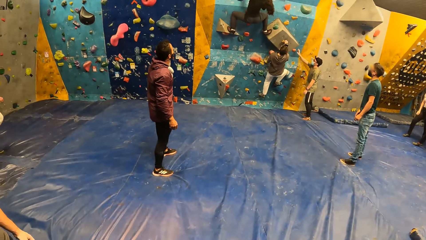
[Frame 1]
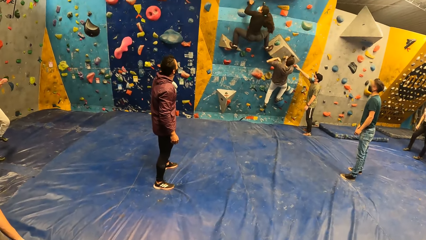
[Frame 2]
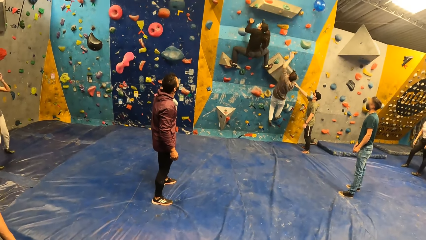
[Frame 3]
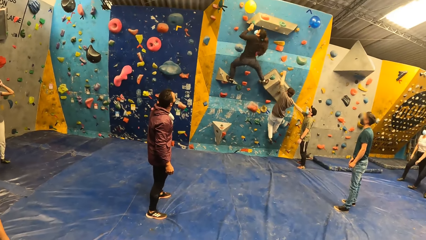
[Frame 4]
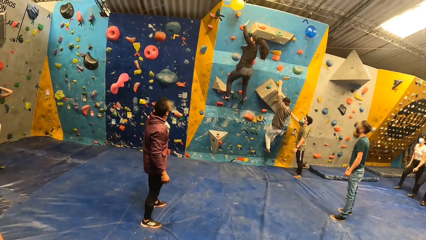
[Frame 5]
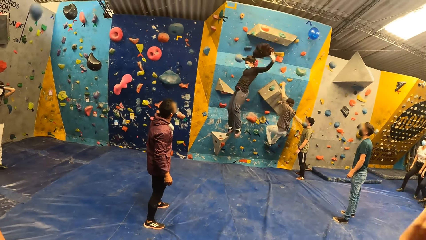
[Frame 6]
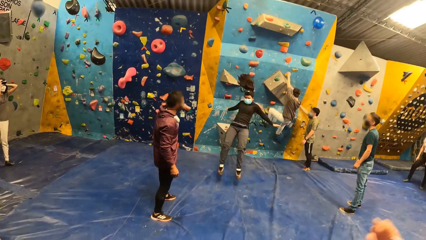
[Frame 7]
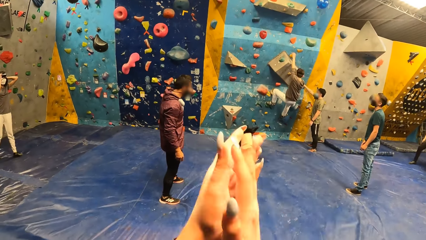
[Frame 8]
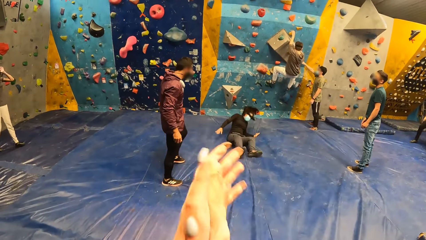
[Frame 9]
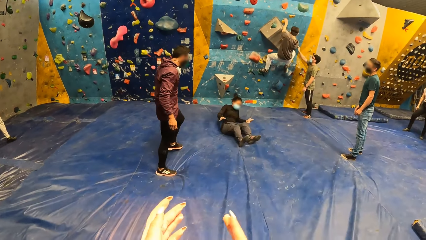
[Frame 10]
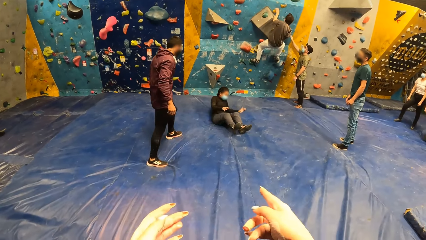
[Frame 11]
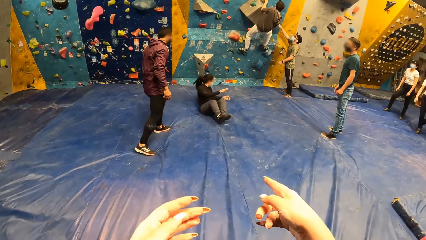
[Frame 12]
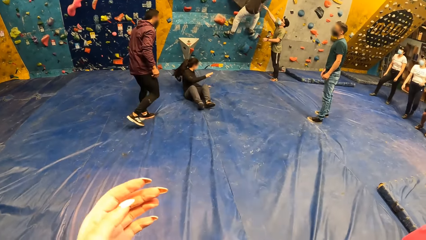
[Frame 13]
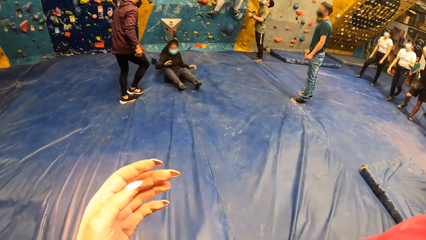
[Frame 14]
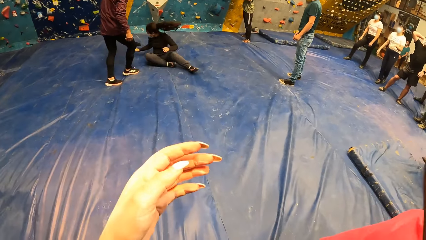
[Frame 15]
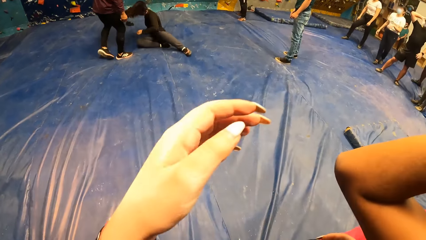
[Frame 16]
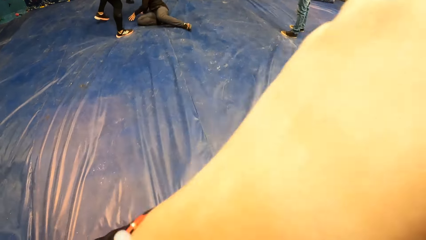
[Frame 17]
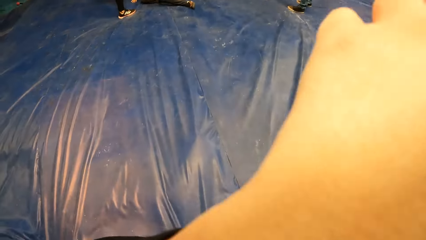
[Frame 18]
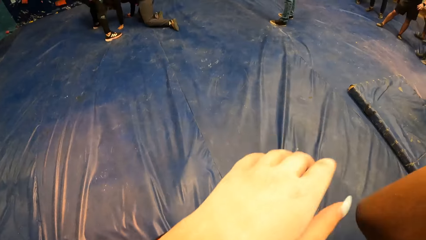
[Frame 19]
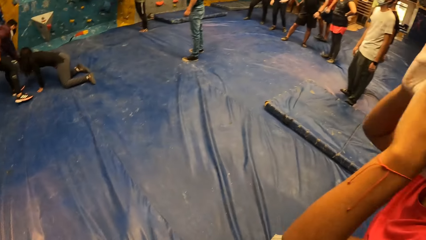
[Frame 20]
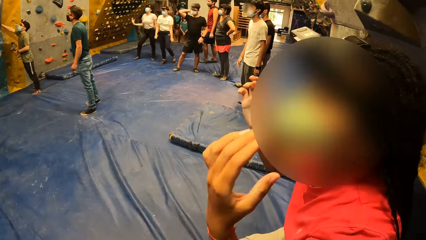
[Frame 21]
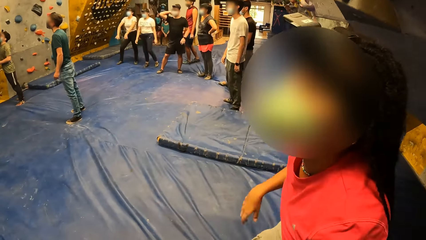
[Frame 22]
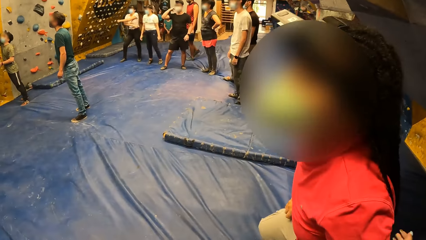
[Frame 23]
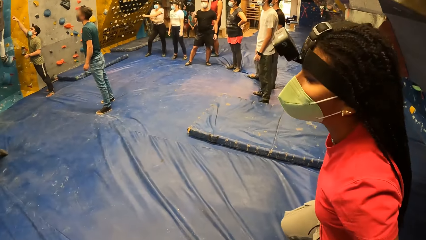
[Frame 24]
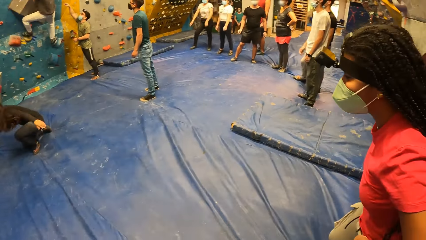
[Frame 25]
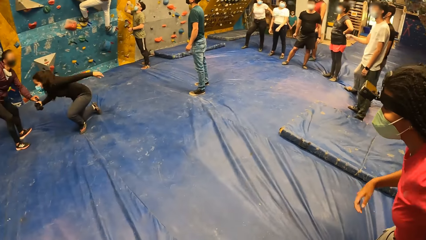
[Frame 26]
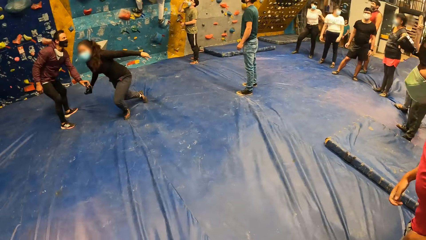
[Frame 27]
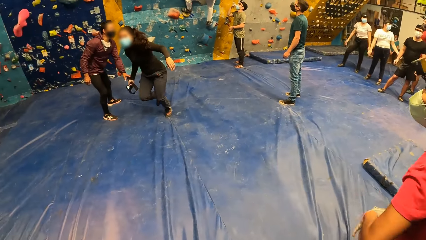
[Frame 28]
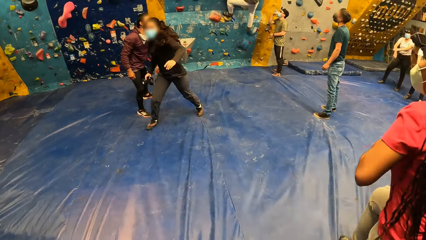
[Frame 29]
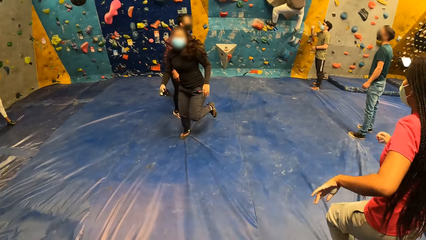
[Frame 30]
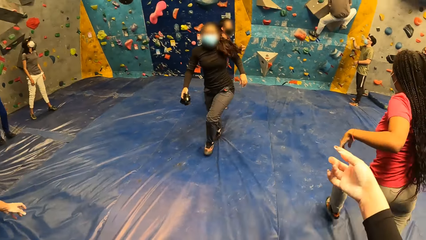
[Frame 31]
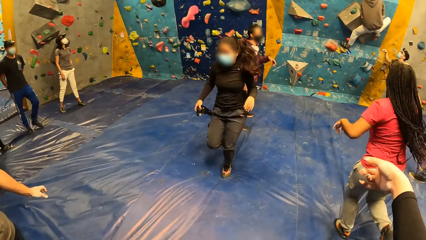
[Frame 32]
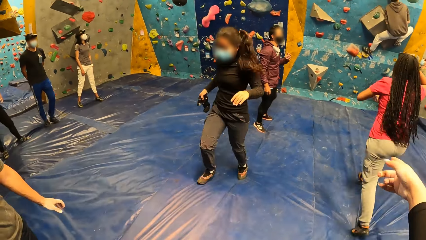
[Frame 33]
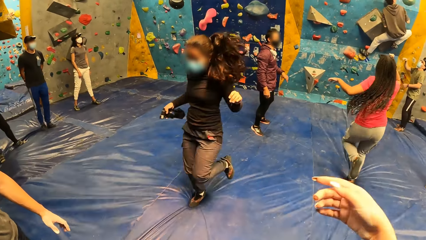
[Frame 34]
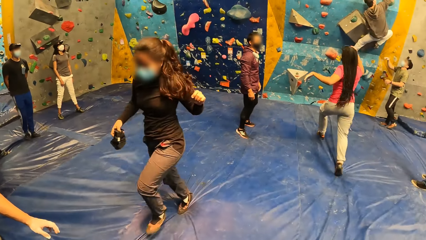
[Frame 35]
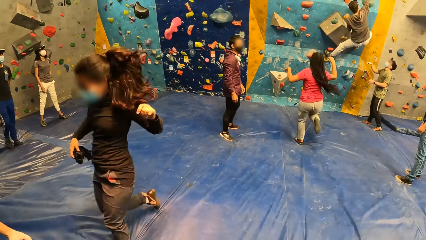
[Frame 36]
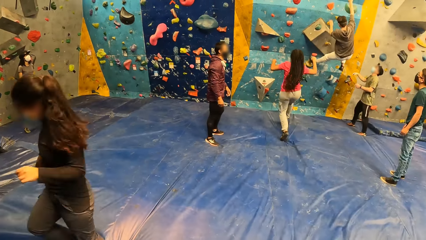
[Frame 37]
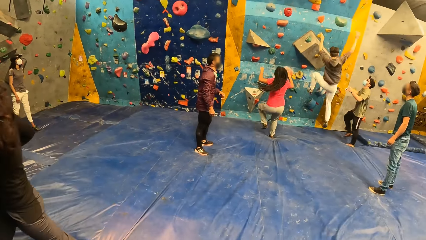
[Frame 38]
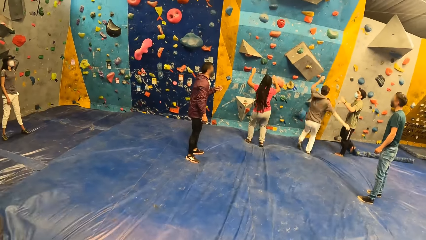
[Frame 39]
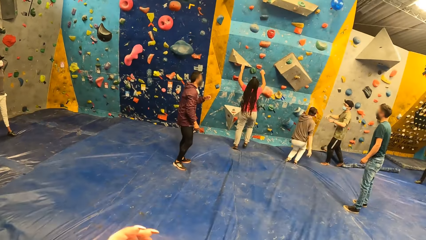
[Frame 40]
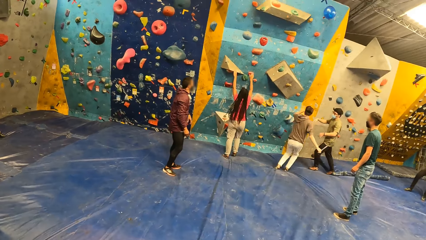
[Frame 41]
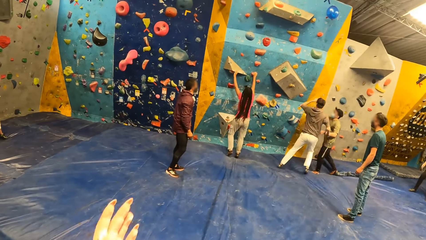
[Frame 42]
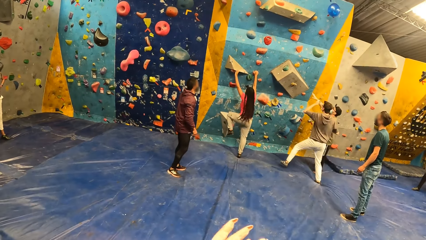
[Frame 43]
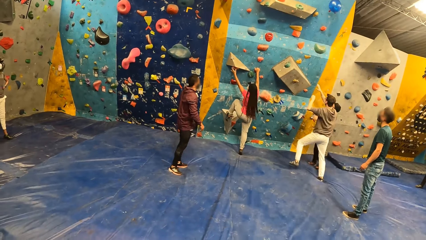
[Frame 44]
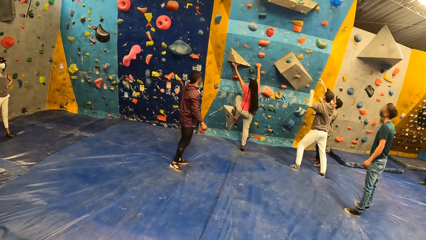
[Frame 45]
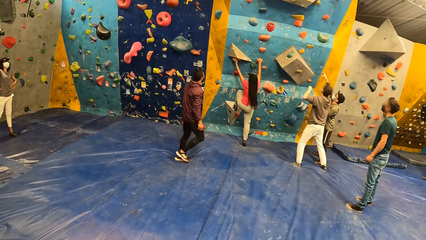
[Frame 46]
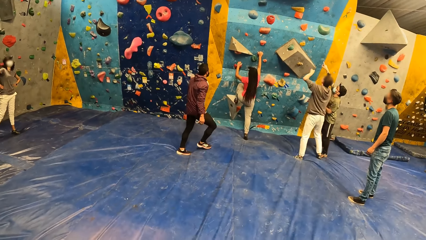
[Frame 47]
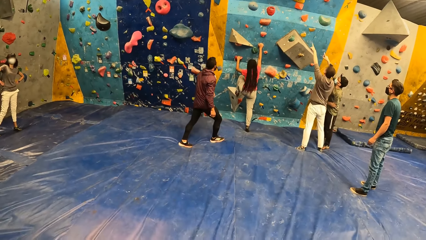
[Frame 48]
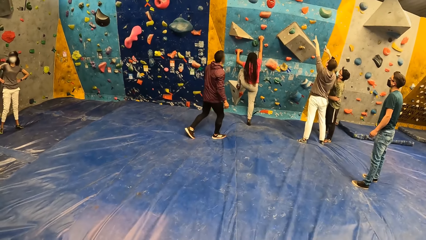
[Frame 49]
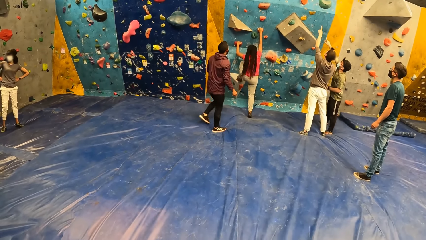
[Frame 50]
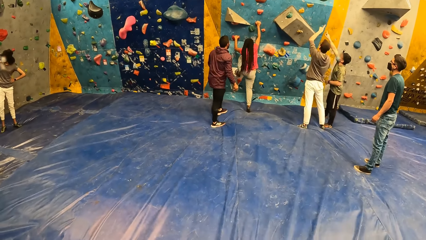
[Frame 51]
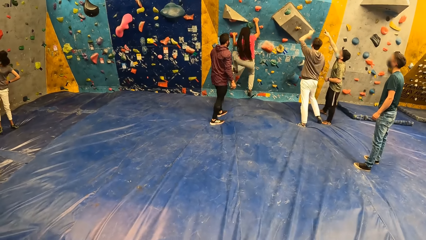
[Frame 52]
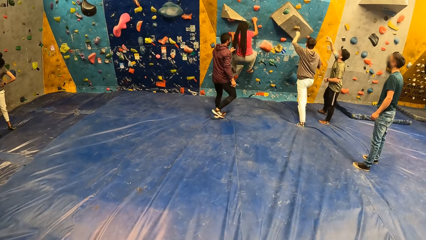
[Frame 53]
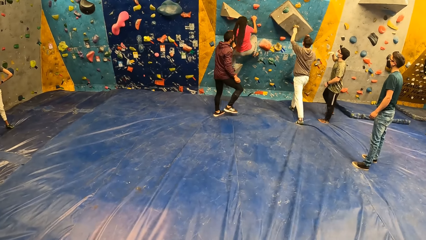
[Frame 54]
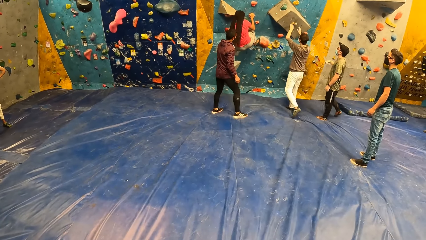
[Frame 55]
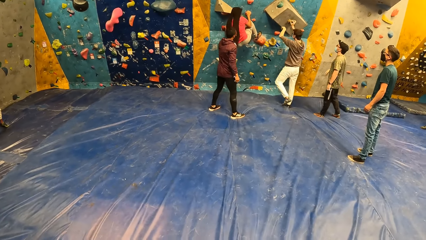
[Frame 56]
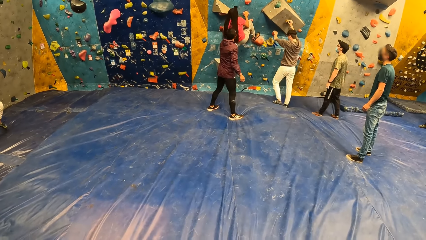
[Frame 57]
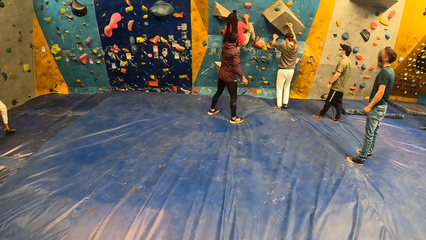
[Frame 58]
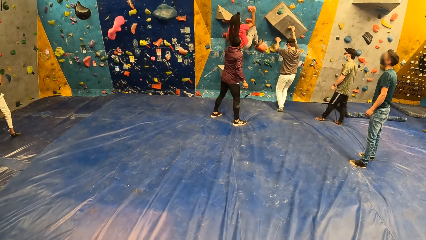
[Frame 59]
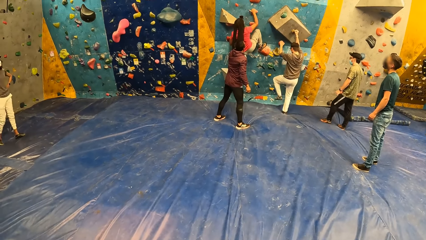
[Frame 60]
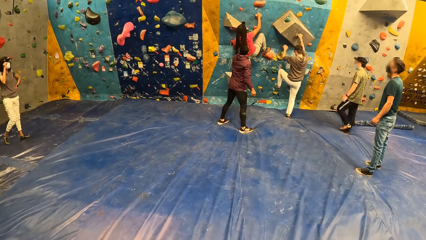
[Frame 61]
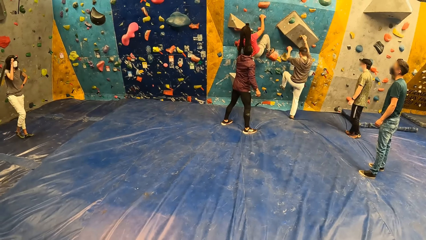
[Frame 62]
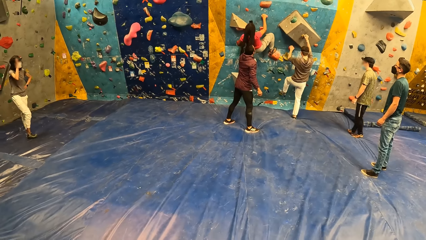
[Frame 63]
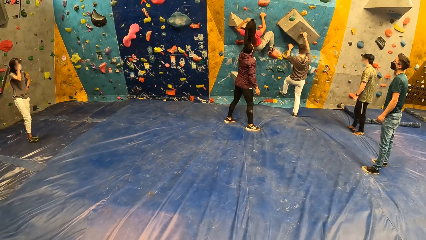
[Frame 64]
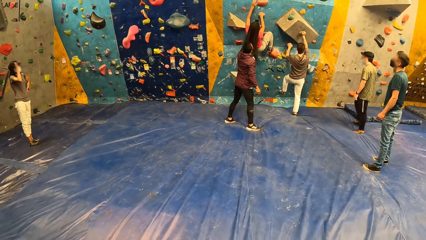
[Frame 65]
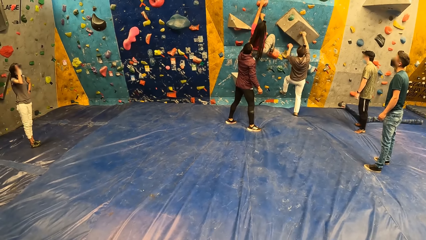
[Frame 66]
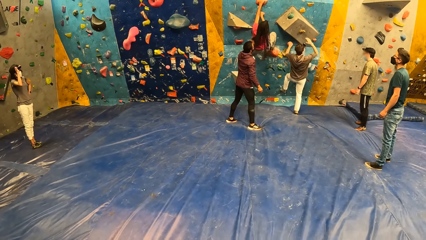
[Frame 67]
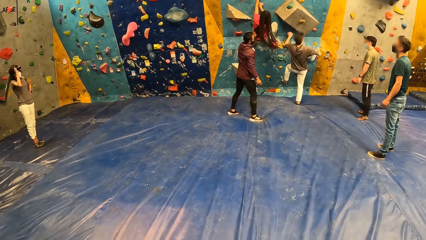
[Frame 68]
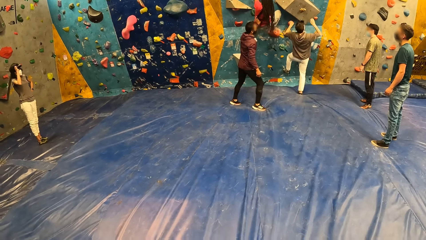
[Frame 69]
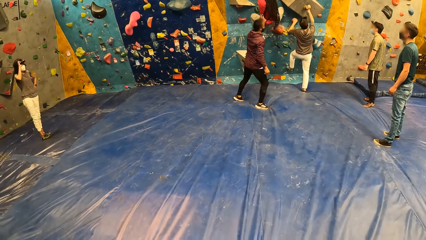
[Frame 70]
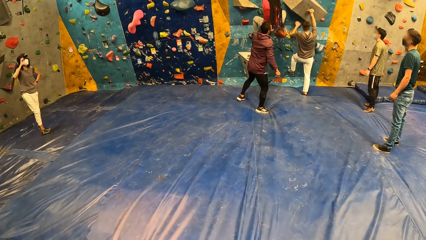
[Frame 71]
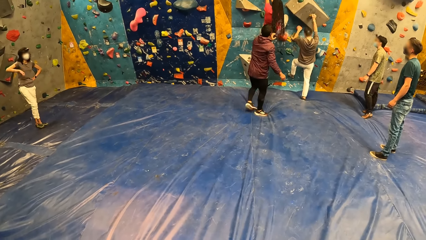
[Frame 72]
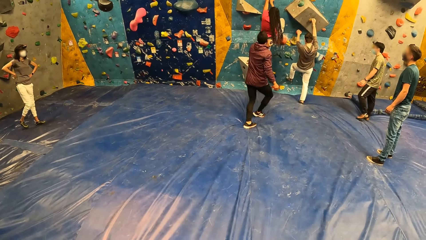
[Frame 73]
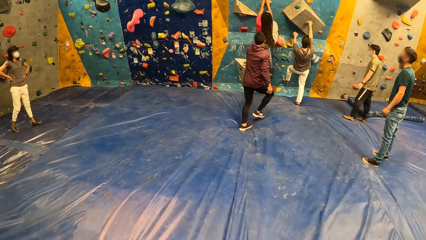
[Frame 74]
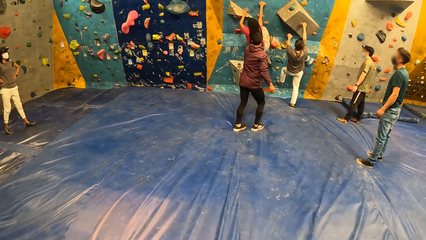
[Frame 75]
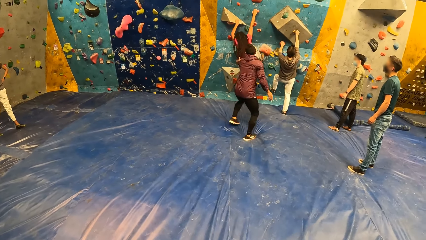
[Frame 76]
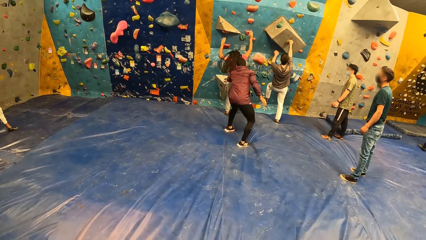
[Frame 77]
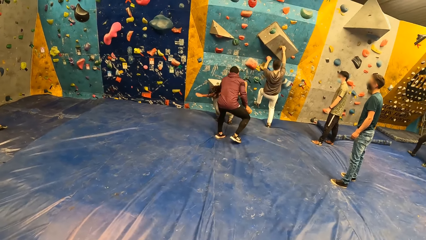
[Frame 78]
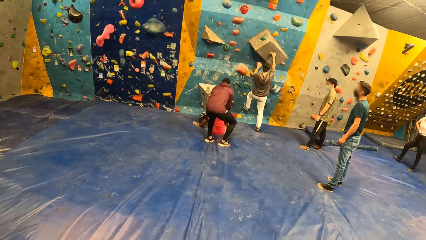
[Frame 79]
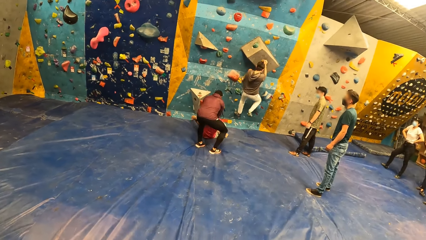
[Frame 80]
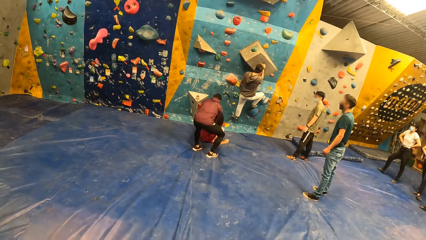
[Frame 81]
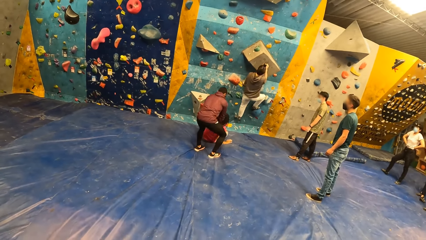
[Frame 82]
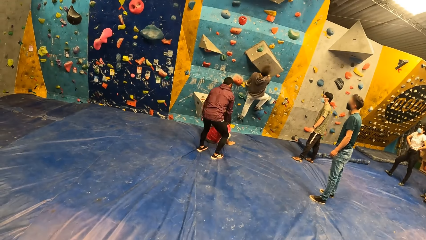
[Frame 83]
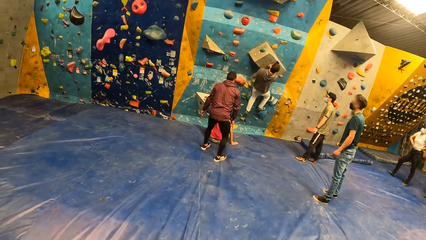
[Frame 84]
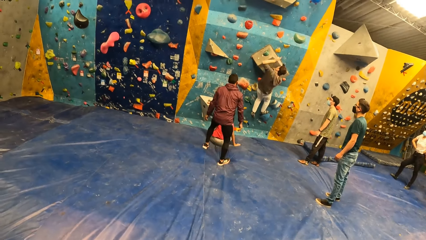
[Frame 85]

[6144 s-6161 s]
A man touches the climb hold with his right hand. A woman touches a balloon with her left hand and falls from the bouldering wall. The camera wearer claps both hands and points at a camera on the mat with her right hand. She lifts the left hand and looks around. Another woman runs to the bouldering wall. The camera wearer points at the second woman with her right hand. Another man falls from the bouldering wall. The second woman holds the rocks on the bouldering wall with both hands. The first man converses with the second man. The second woman climbs the bouldering wall with both hands. The camera wearer claps hands. The first man points at the bouldering wall with his right hand. The second man points at the bouldering wall with his left hand and climbs the bouldering wall with both hands. Another man touches the second woman with his left hand. The second woman falls from the bouldering wall. The third man holds the second woman with both hands and removes both hands from the second woman.
